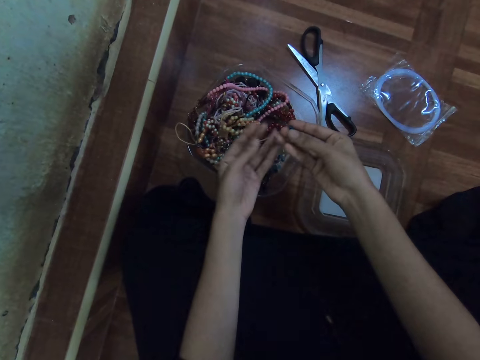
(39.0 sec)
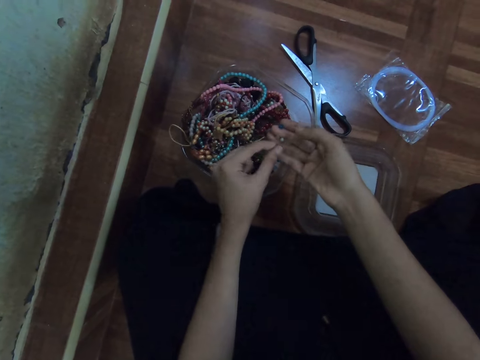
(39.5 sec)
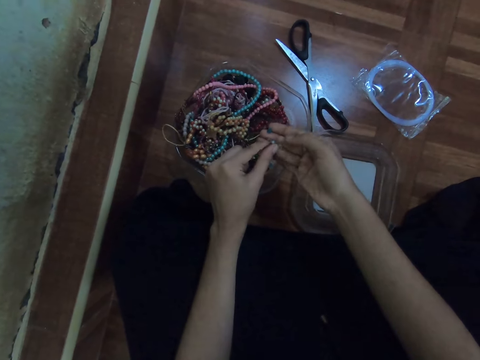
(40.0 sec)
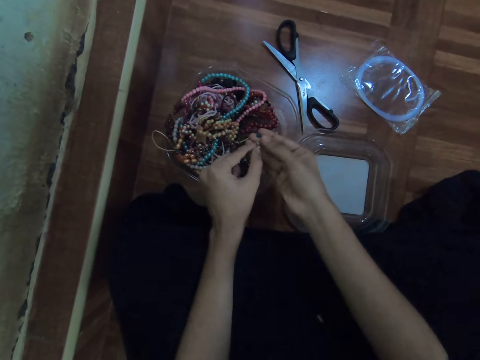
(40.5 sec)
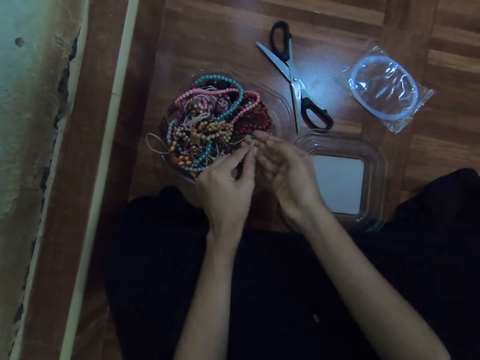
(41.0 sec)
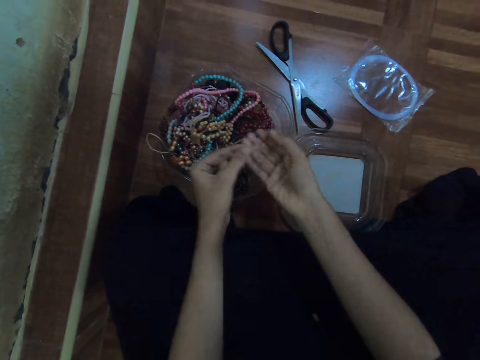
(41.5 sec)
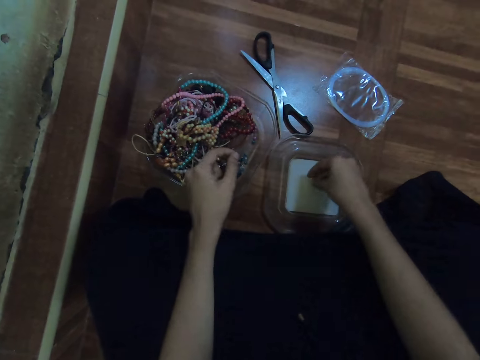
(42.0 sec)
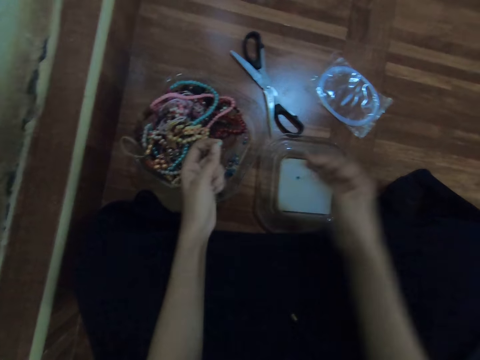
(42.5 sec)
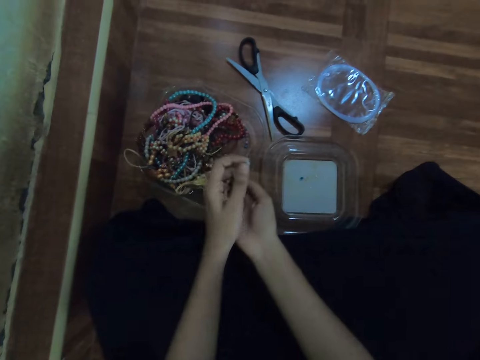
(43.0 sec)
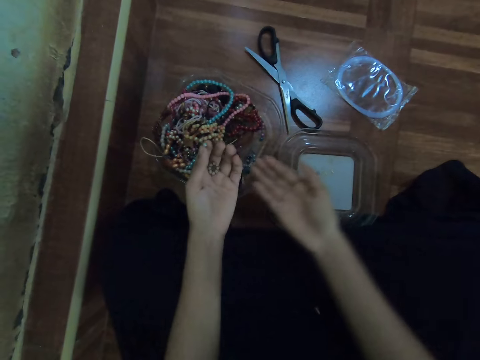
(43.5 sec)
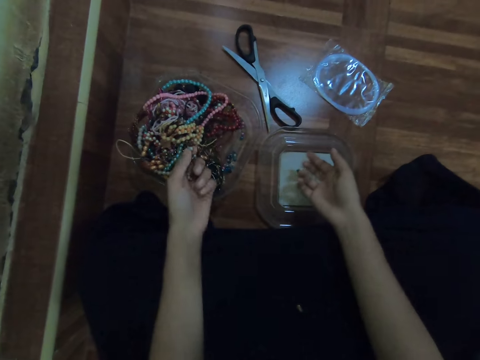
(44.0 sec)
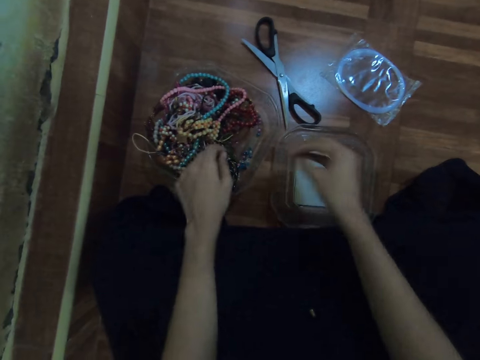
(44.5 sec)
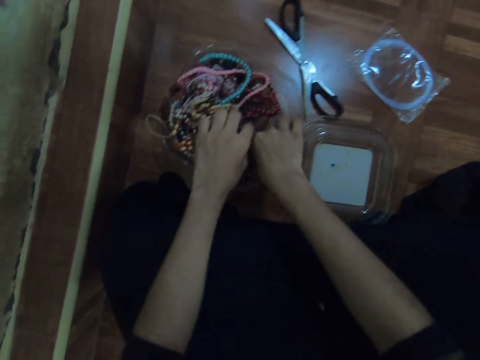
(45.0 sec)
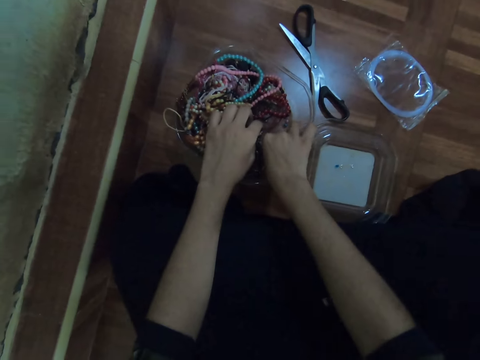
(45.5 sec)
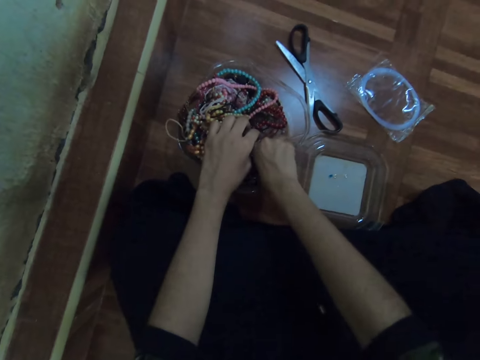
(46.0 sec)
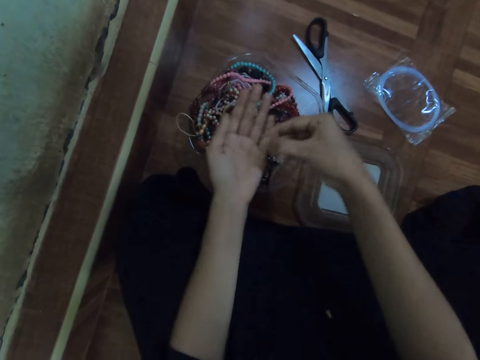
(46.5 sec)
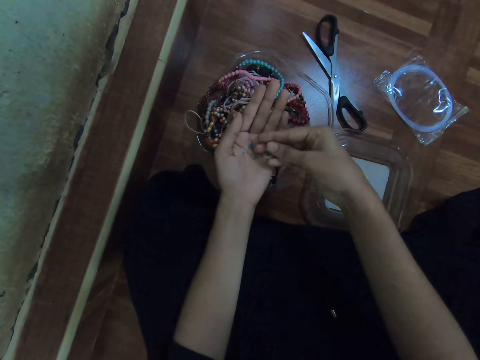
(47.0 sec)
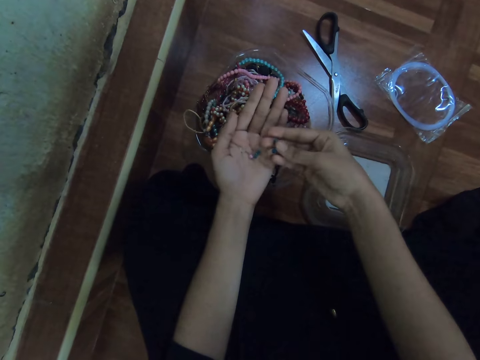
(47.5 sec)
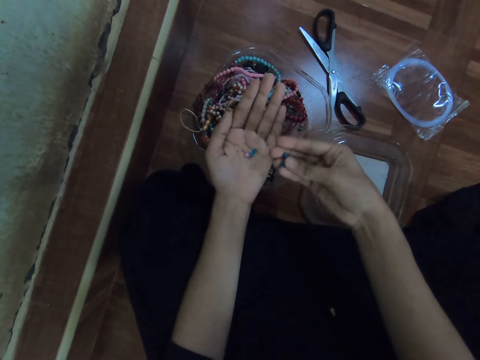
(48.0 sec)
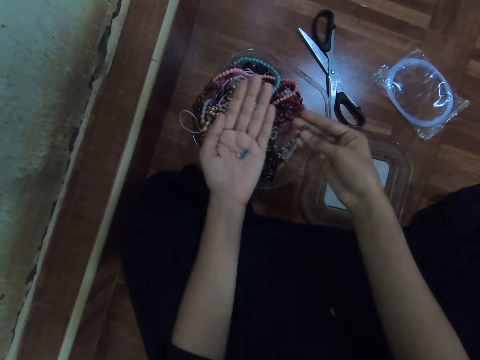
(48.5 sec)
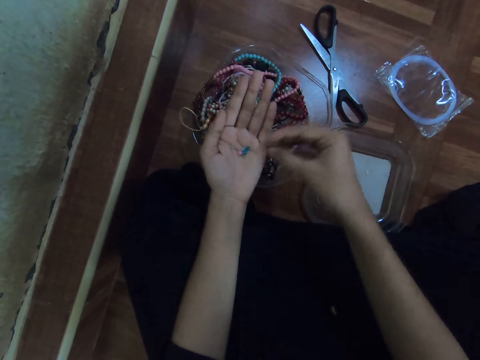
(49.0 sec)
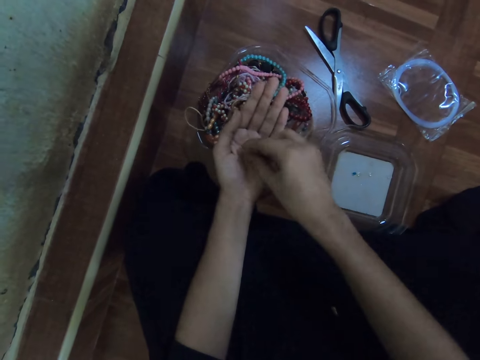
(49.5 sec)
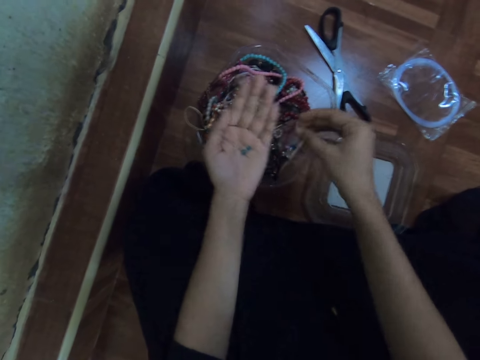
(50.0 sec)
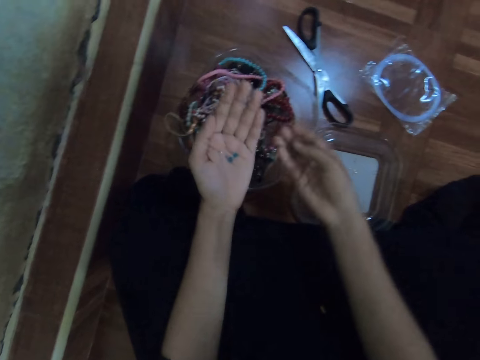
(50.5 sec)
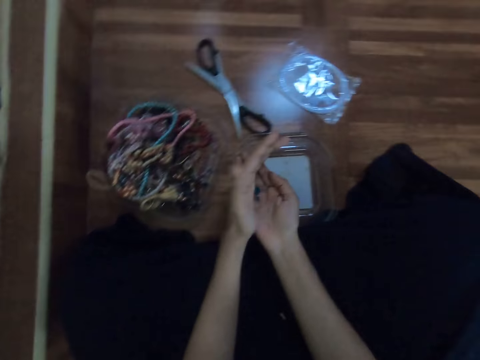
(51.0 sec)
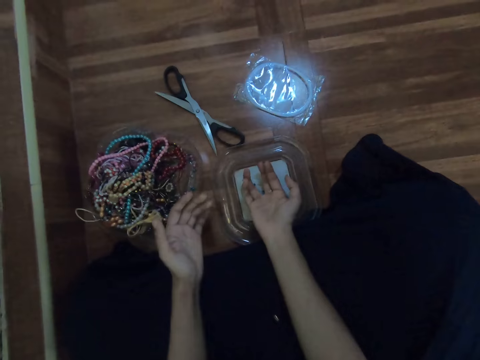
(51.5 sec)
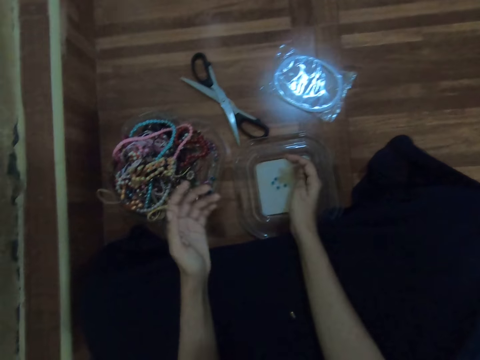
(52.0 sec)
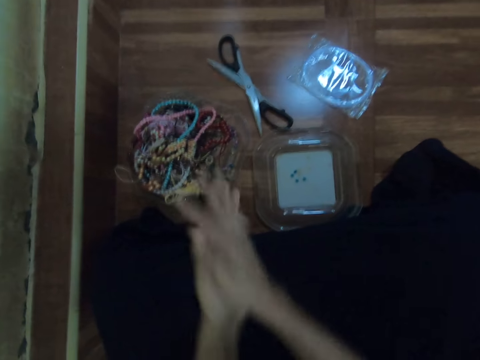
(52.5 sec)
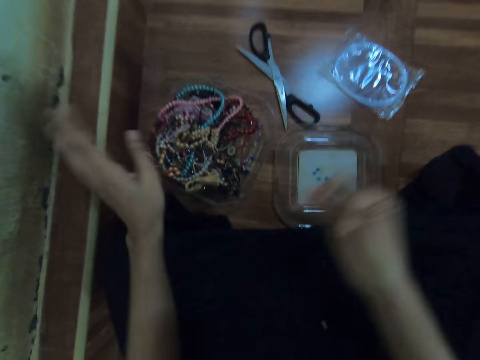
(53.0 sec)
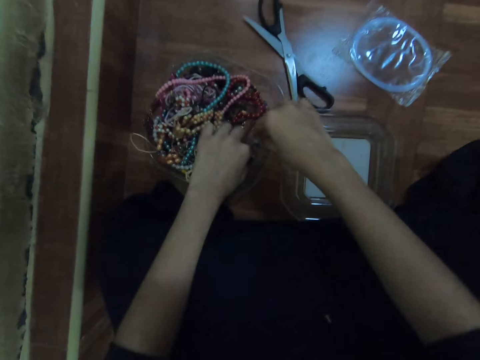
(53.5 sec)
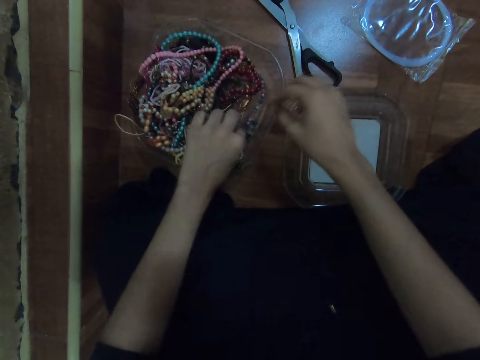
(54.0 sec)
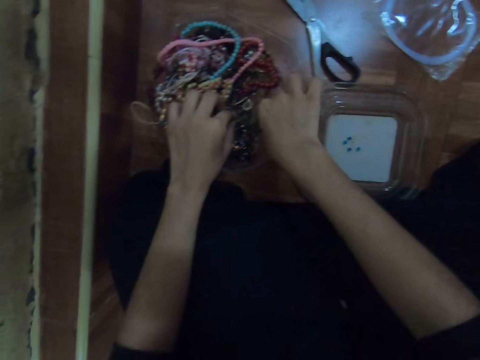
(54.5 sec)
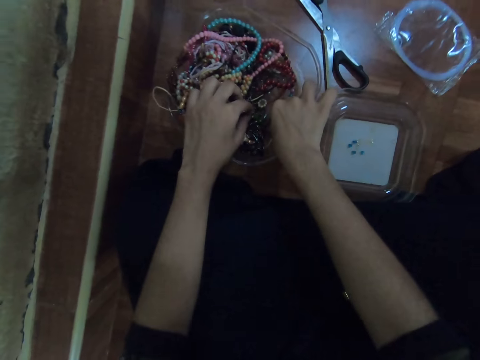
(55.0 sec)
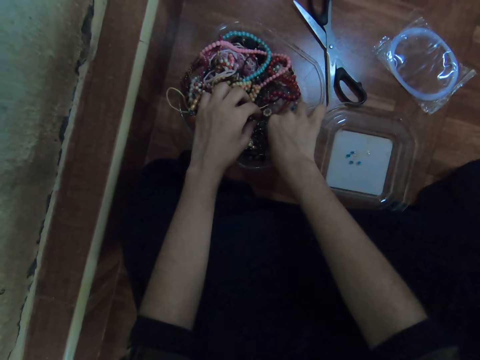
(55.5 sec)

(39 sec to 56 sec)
The camera wearer picks the bead from her right hand with her left hand. She drops the bead on the plastic lid with her right hand. She takes out a marble from the chains. She passes the bead from her left hand to her right hand. She drops the bead on the plastic lid with her right hand. She picks some beads from the container with her right hand. She passes the beads from her right hand to her left hand. She drops the bead in the container with her right hand. She picks the bead from her left hand with her right hand. She drops the bead in the container with her right hand. She passes the beads from her left hand to her right hand. She drops the beads on the plastic lid of the dish with her right hand.

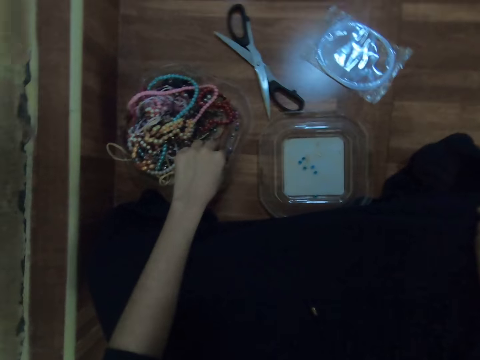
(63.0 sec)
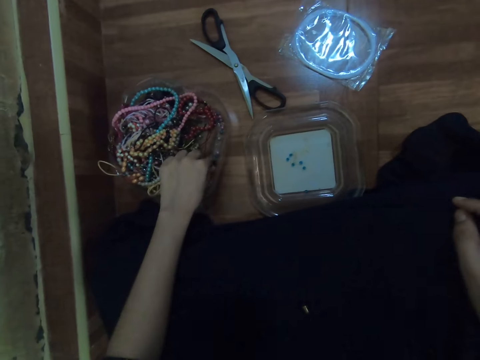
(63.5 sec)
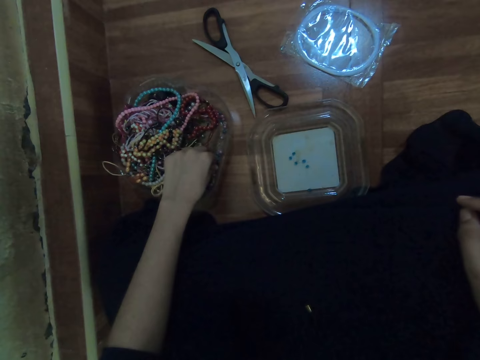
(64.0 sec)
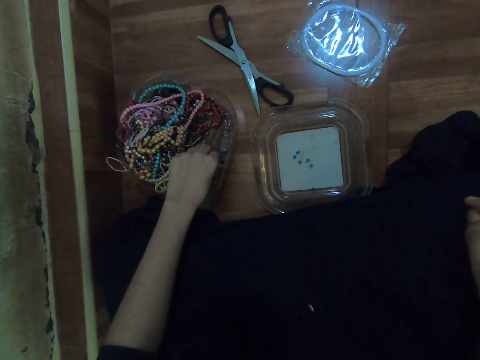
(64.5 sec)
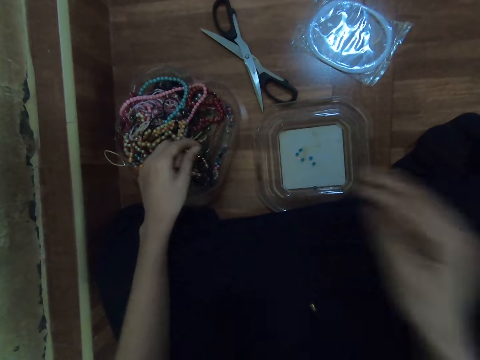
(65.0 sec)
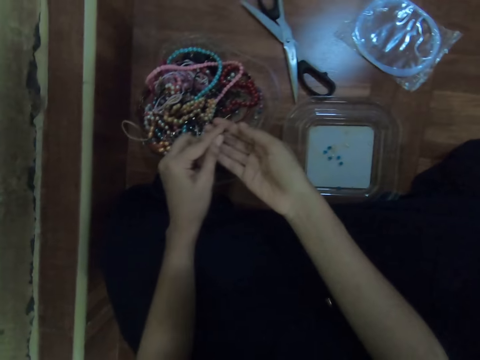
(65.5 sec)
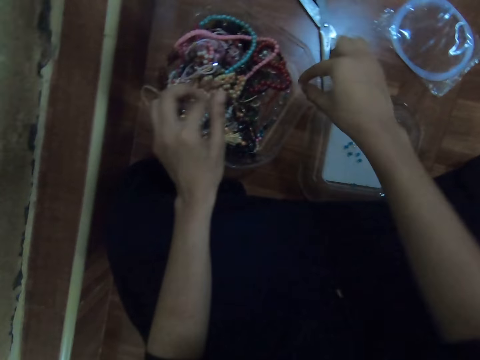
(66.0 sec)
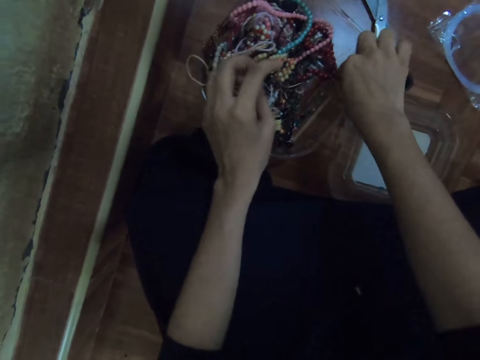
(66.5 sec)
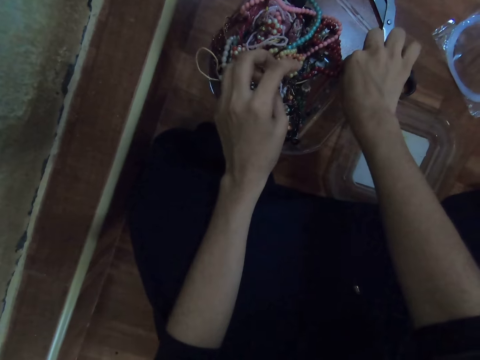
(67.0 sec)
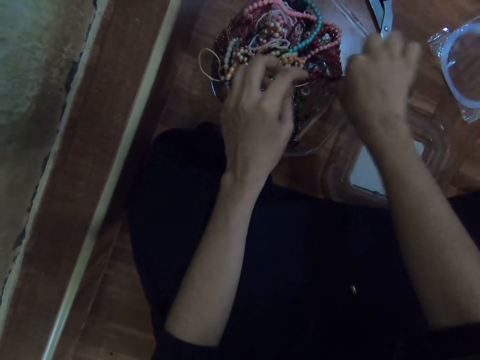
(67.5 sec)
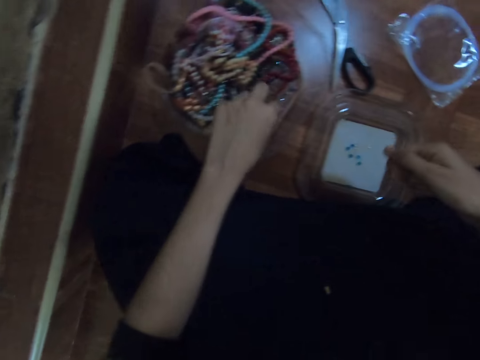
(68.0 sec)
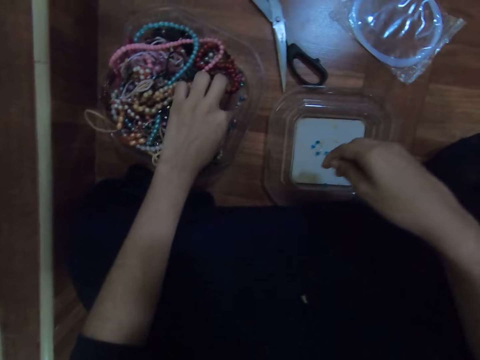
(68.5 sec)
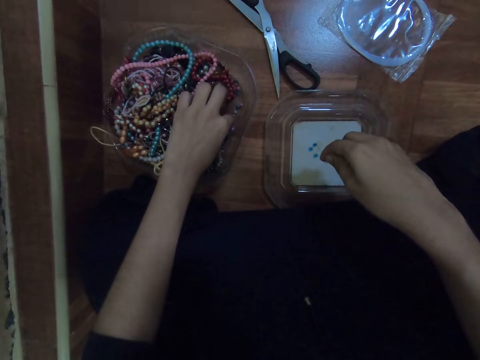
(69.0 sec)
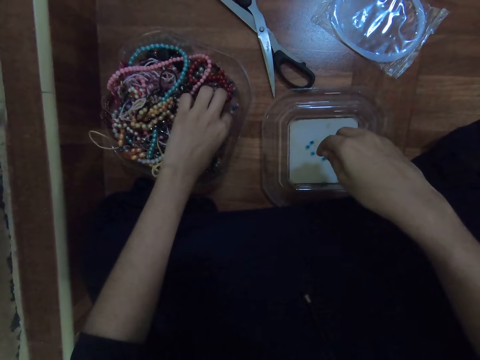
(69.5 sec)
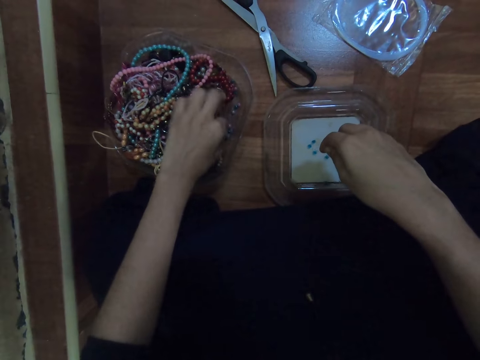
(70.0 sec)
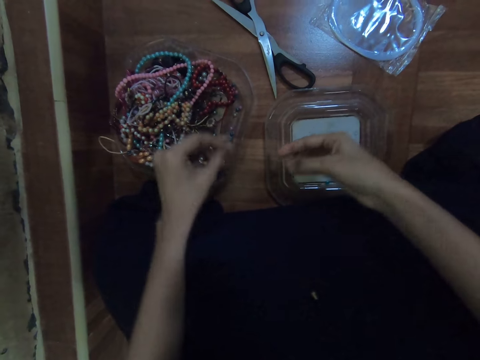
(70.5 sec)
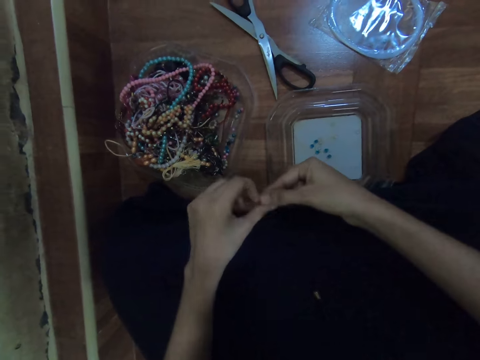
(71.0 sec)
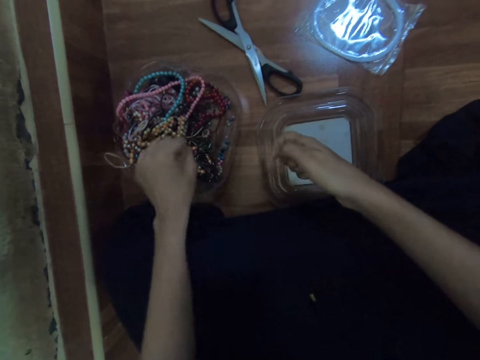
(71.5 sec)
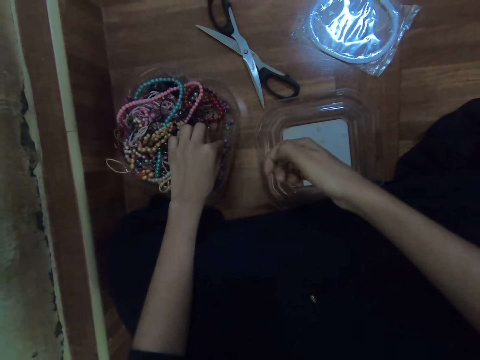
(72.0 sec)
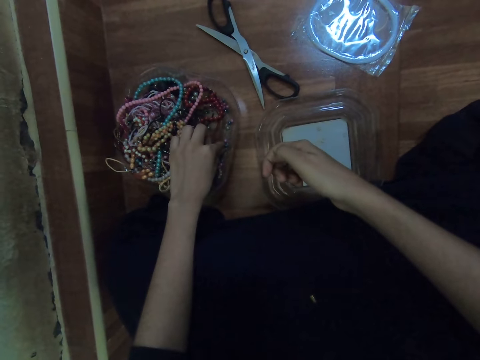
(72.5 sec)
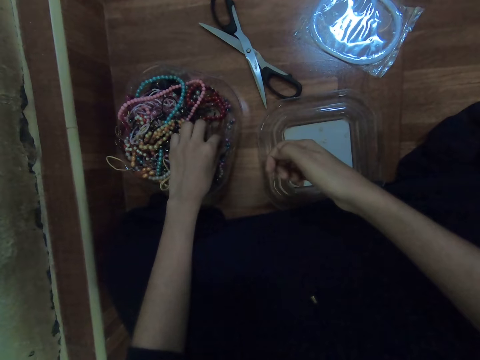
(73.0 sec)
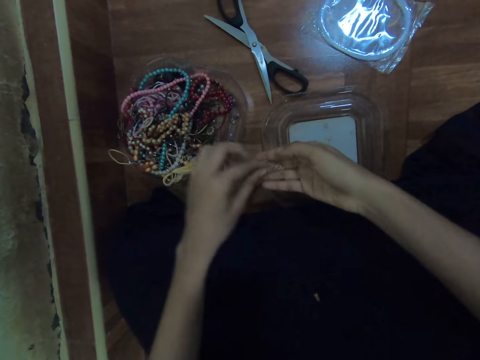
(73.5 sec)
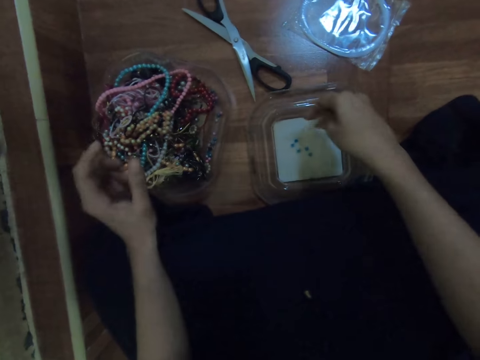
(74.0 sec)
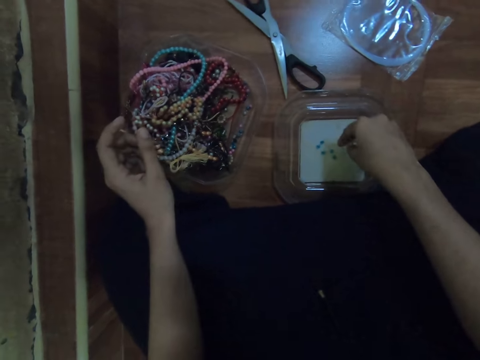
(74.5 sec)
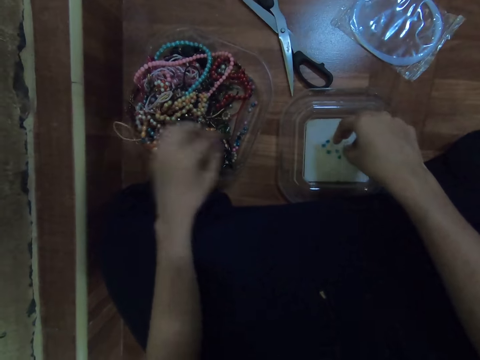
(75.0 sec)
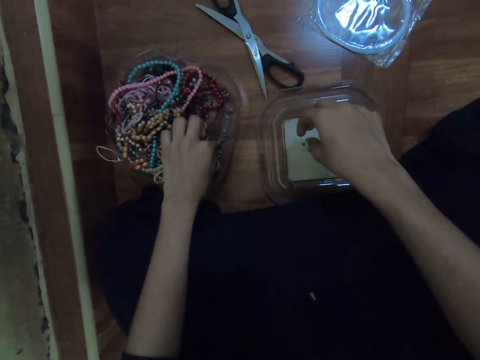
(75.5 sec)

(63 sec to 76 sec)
The camera wearer picks some beads from the container with her left hand. She passes the beads from her left hand to her right hand. She picks some beads from the container with her right hand. She picks some beads from the container with her left hand. She passes the beads from her left hand to her right hand. She picks some beads from the container with her left hand. She passes the beads from her left hand to her right hand. She drops the beads on the plastic lid with her right hand.
